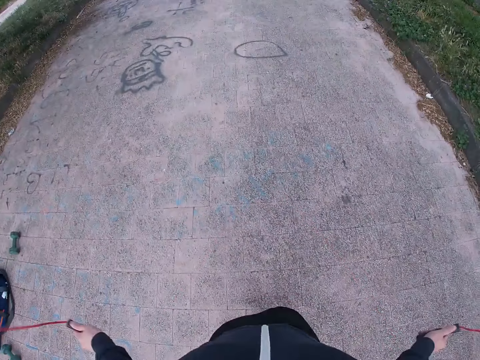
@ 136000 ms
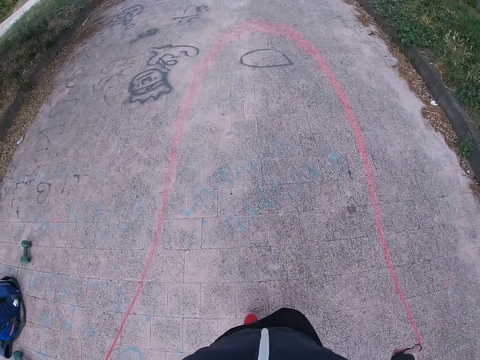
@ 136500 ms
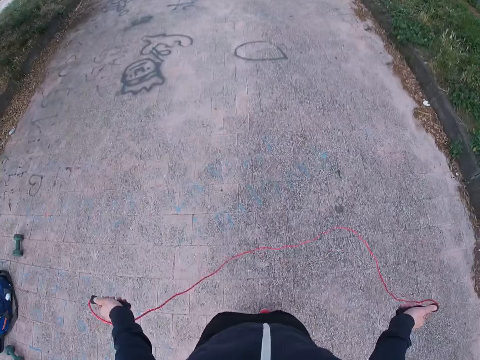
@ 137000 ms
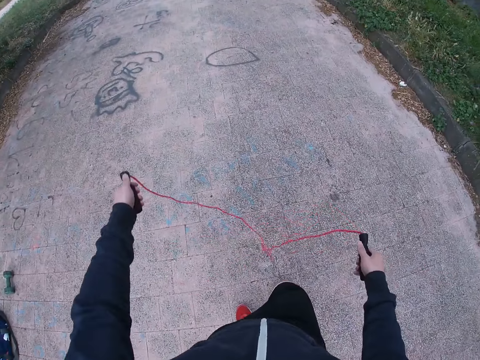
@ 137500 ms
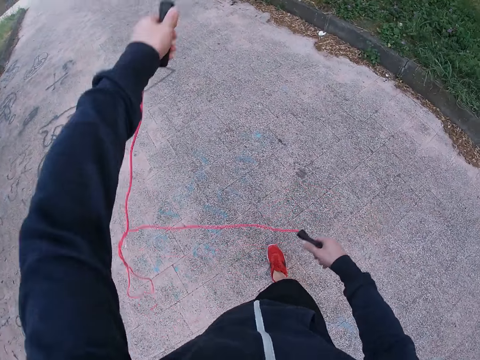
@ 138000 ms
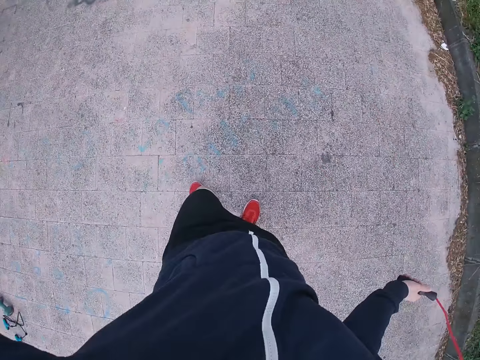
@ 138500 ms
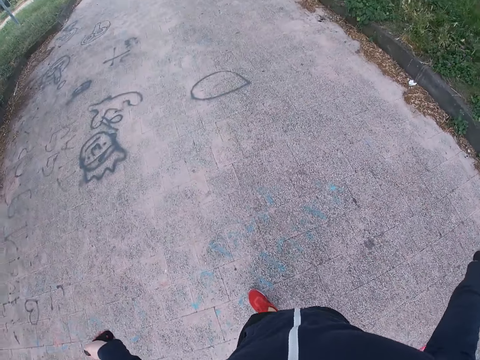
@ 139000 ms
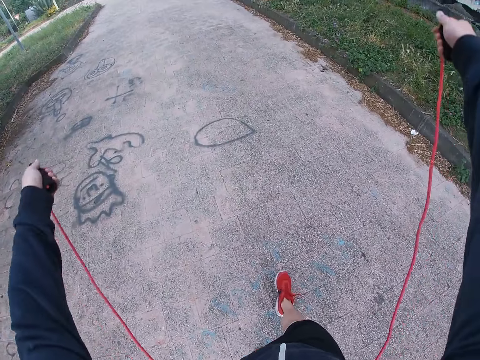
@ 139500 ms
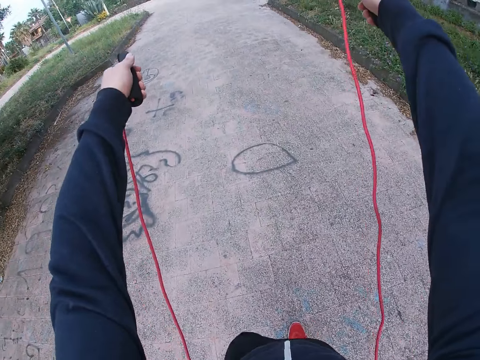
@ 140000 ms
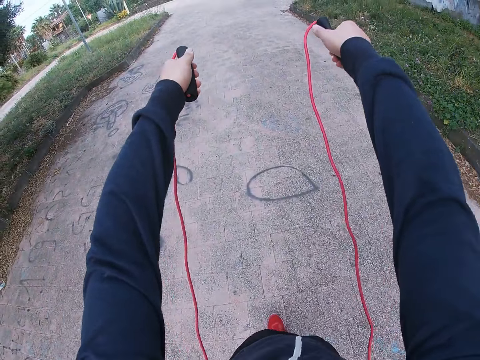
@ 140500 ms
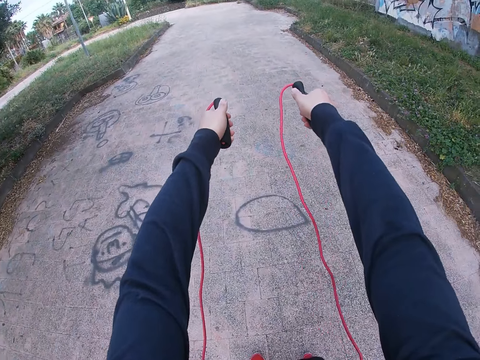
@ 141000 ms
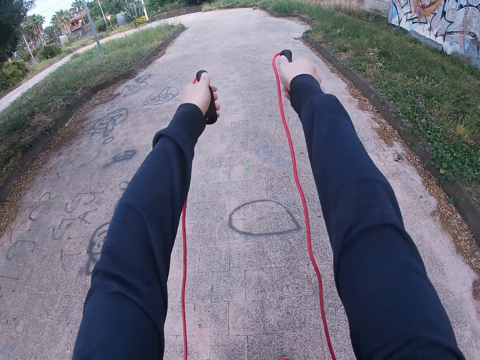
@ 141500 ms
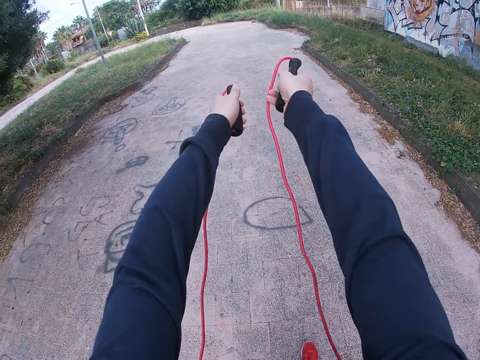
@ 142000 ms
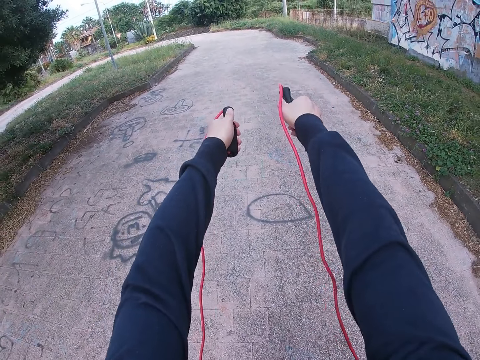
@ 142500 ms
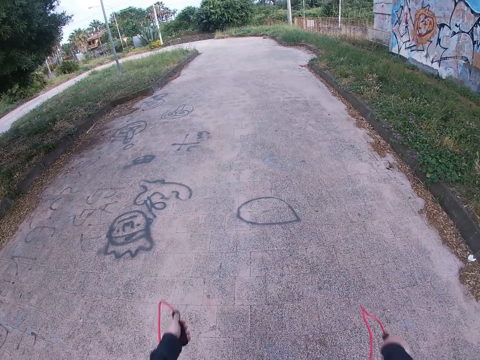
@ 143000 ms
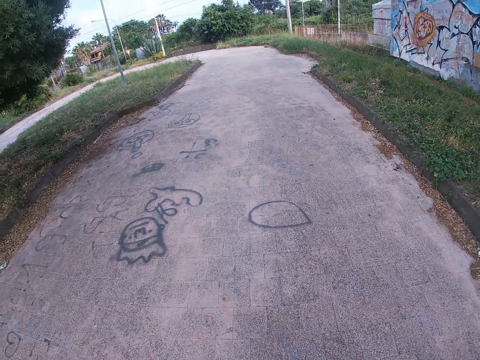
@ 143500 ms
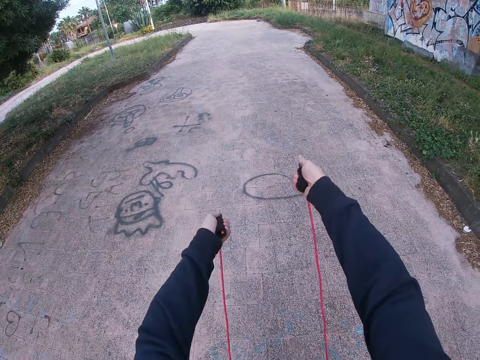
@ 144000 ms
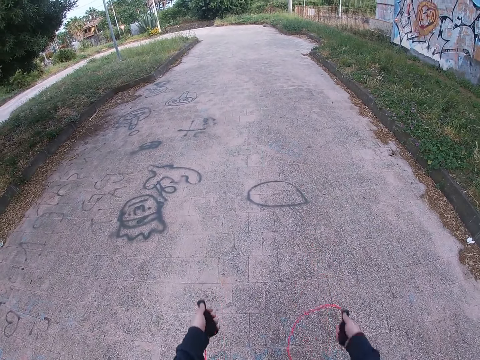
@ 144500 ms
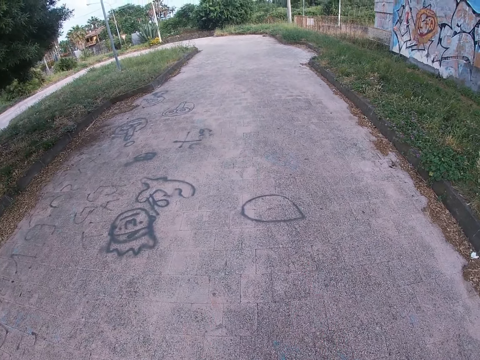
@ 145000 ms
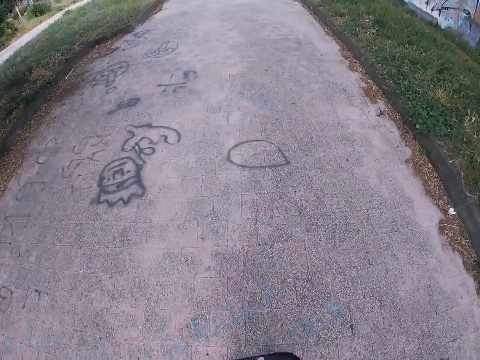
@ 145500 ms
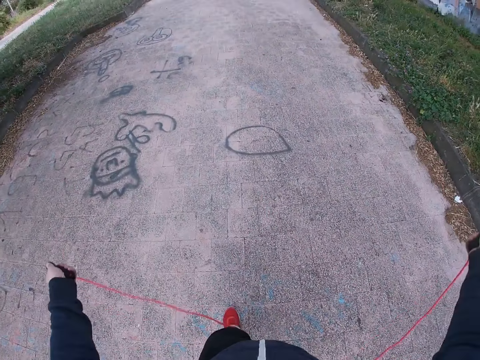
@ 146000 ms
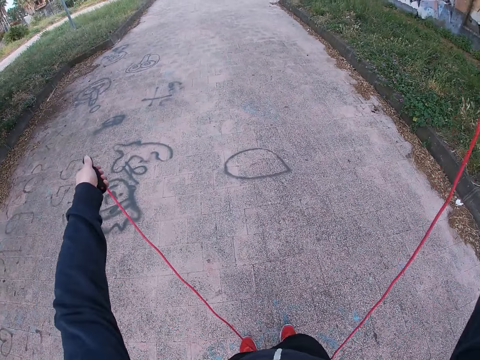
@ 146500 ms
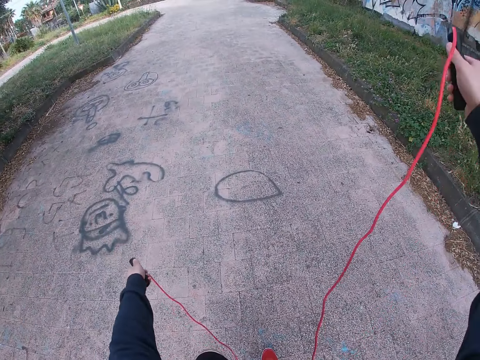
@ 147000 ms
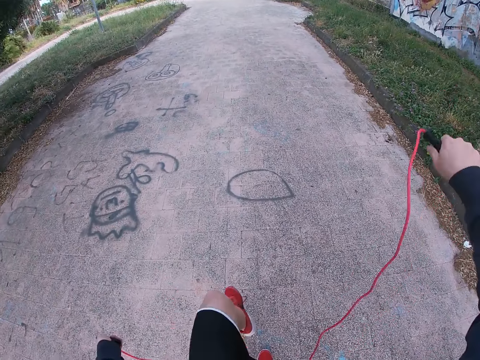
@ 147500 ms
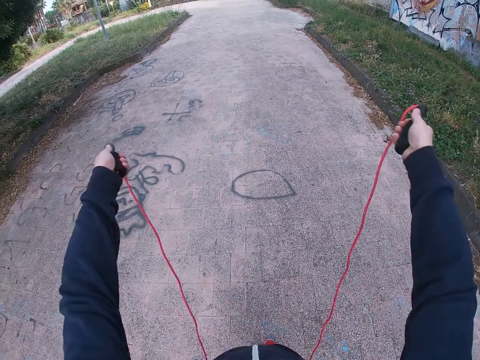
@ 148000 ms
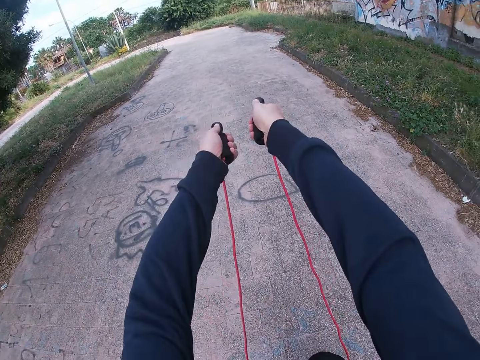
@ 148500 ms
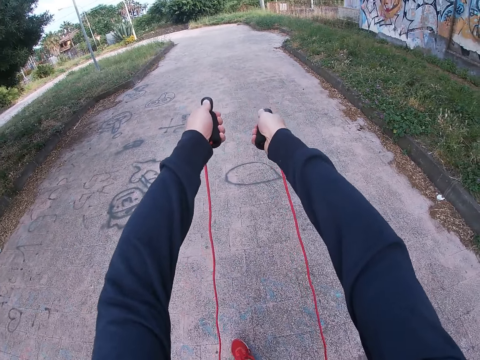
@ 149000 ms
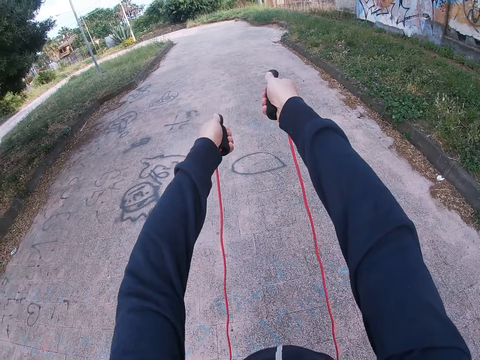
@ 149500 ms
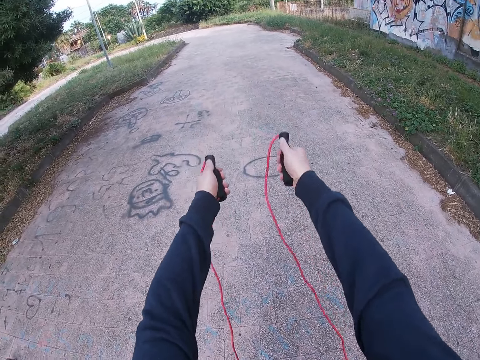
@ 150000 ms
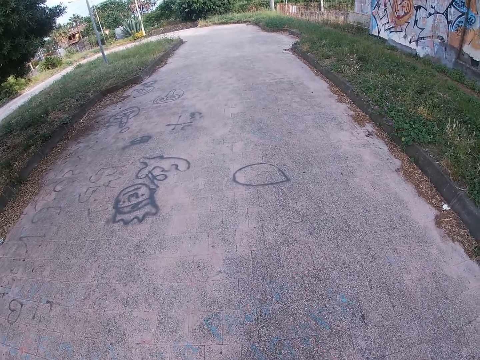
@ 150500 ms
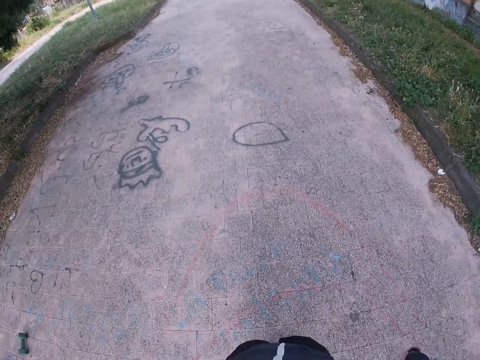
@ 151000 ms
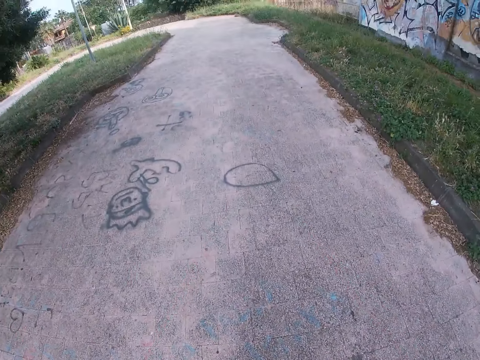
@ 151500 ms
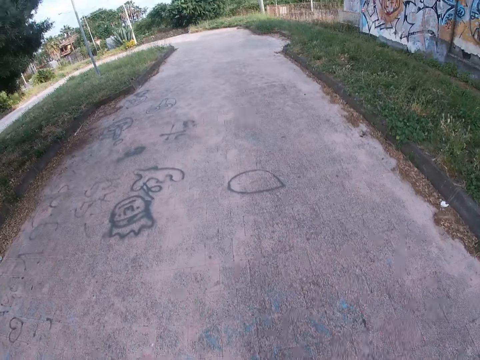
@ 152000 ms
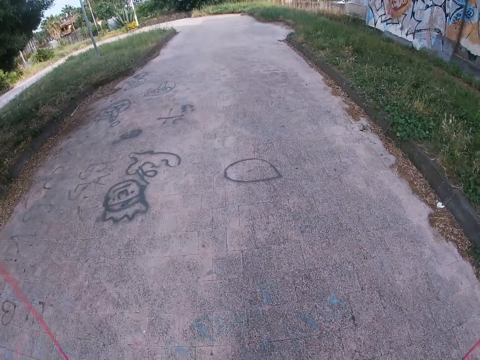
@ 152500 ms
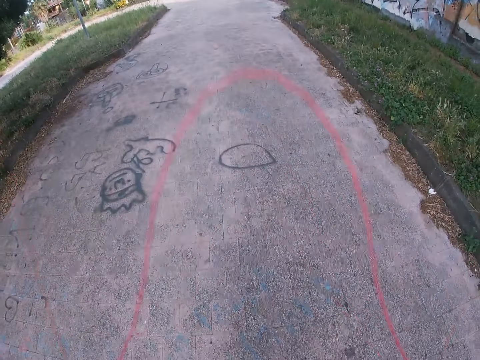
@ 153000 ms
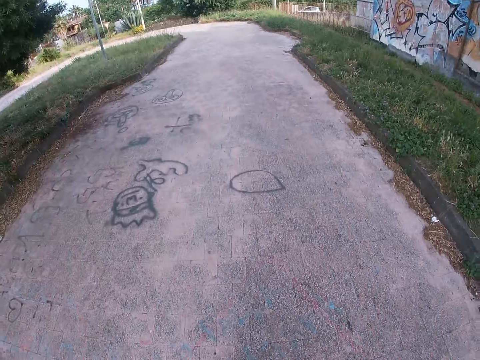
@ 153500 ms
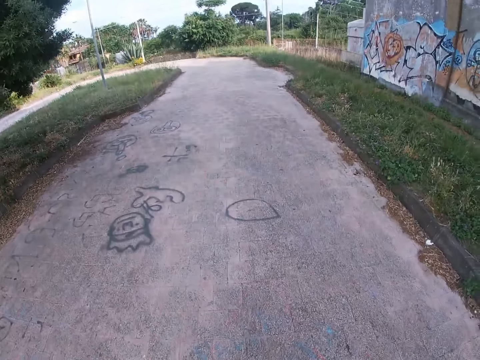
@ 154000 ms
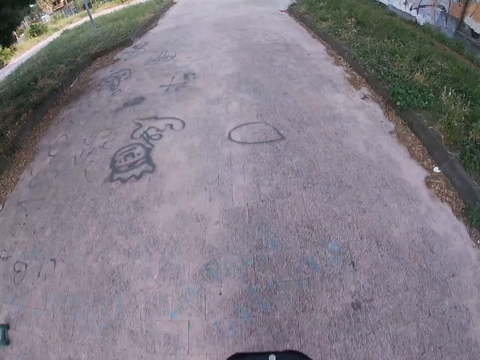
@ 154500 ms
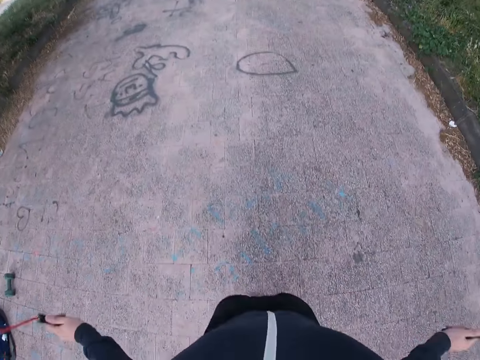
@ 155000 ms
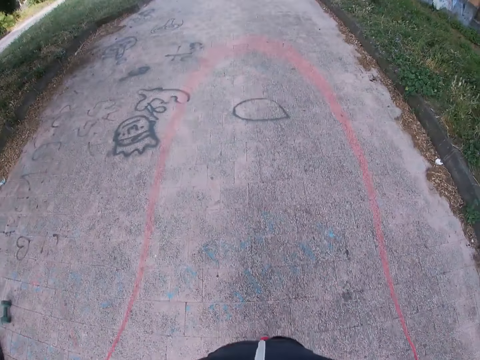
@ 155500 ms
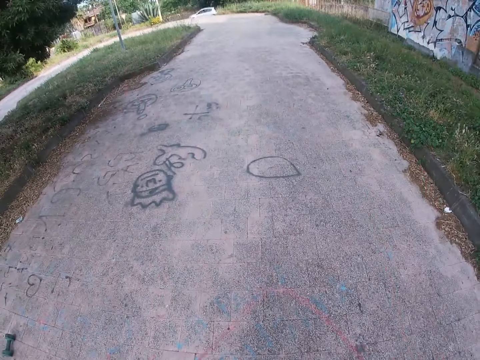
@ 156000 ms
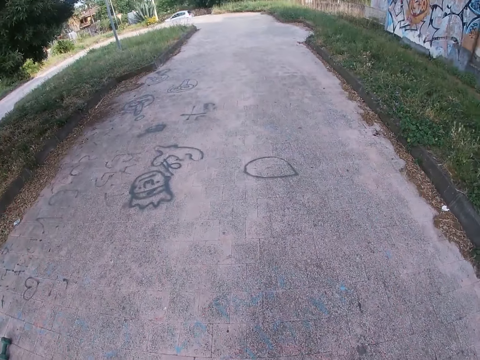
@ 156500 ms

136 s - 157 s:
The camera wearer stops skipping rope. He walks along the pavement, turns the skipping rope, straightens the skipping rope and moves forward. He skips rope. He walks on the pavement. He stops skipping rope. He skips rope. He stops skipping rope. He steps forward. He crosses his legs to the road. He stretches the skipping rope. He jumps using the skipping rope.

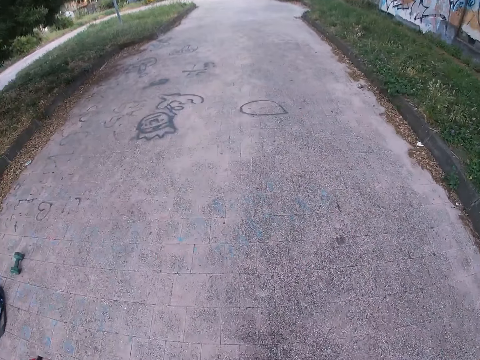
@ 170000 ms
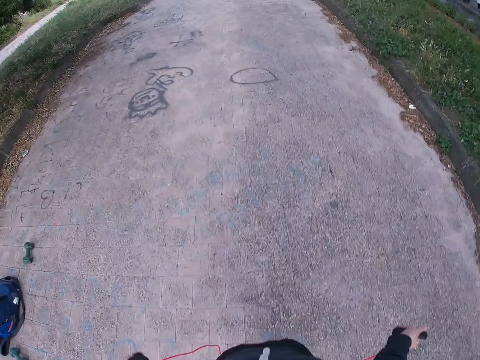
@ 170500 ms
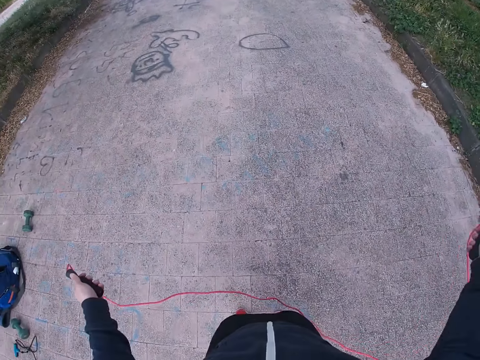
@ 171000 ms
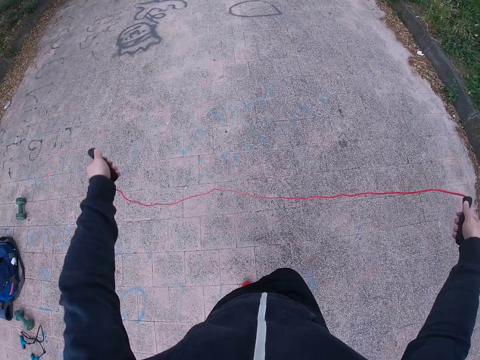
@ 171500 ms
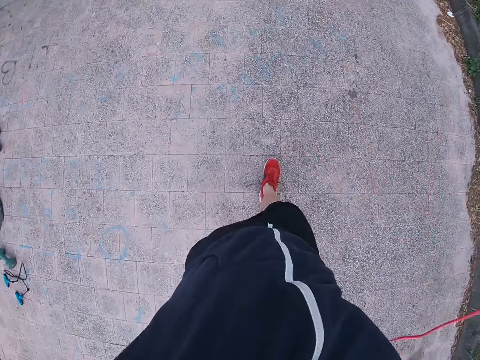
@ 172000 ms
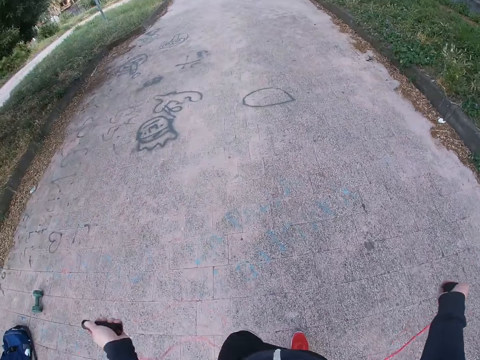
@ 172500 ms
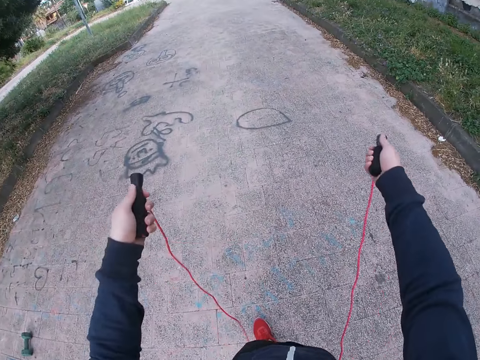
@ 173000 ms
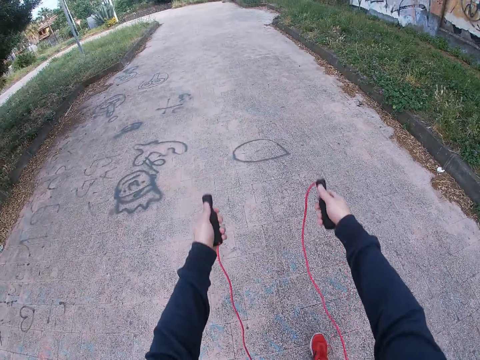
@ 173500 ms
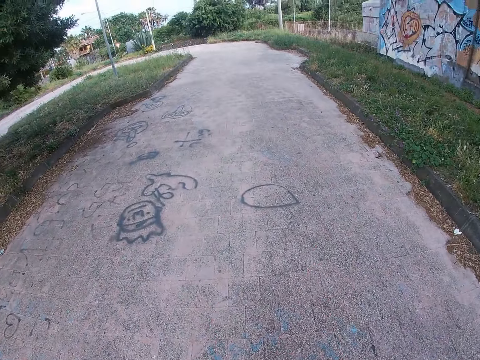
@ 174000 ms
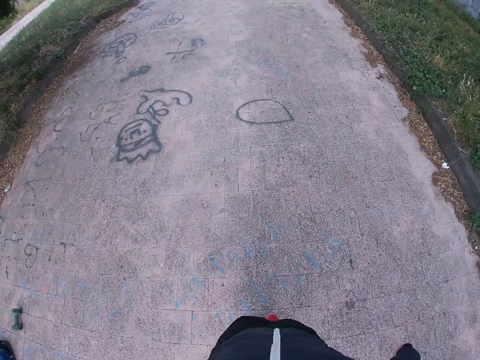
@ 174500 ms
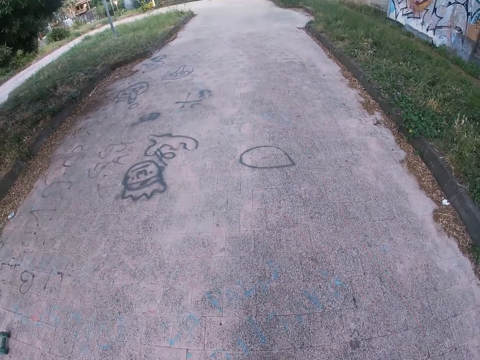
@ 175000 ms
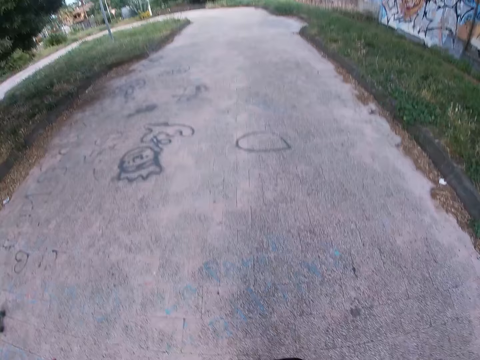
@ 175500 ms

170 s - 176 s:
The camera wearer stops skipping rope. They turn the skipping rope, straighten the skipping rope, move forward and jump using the skipping rope.
